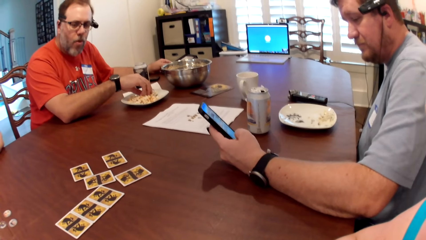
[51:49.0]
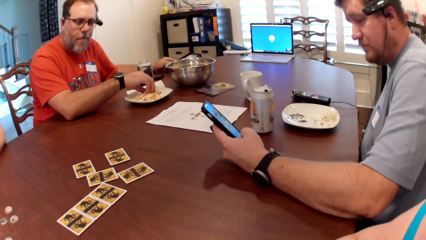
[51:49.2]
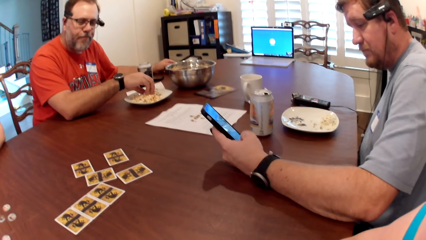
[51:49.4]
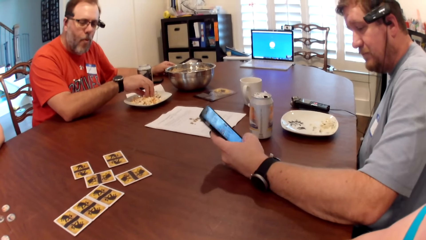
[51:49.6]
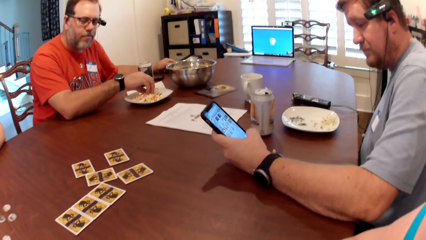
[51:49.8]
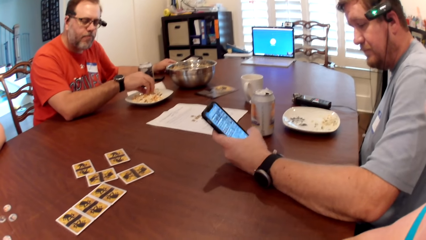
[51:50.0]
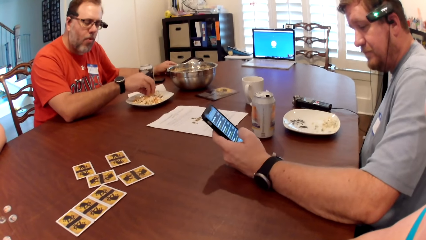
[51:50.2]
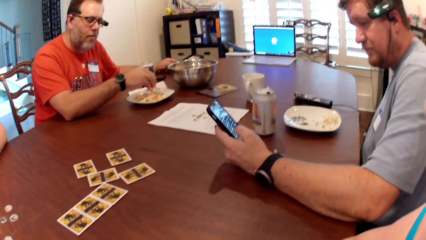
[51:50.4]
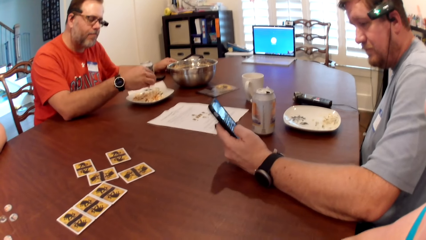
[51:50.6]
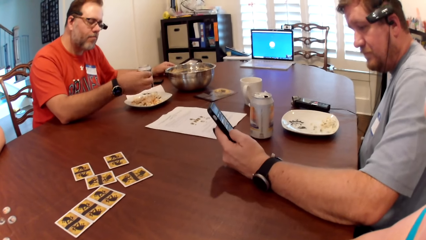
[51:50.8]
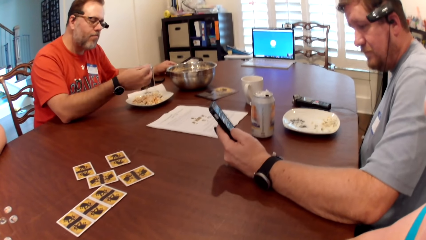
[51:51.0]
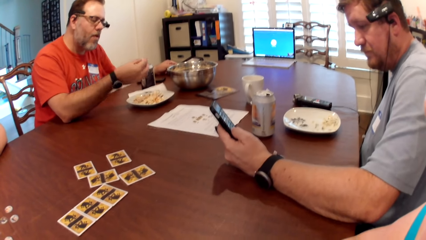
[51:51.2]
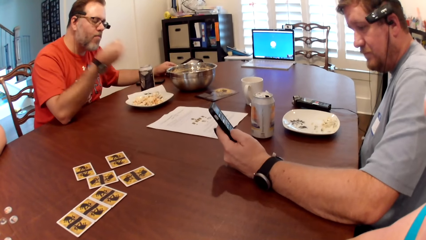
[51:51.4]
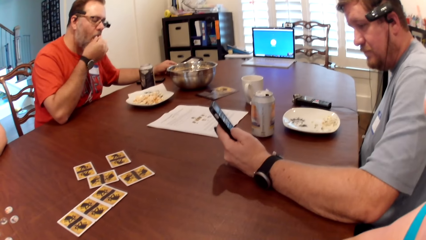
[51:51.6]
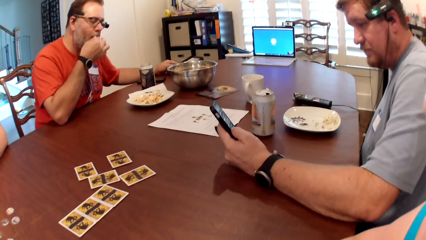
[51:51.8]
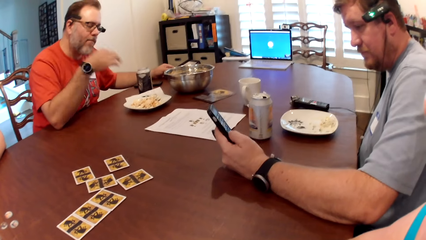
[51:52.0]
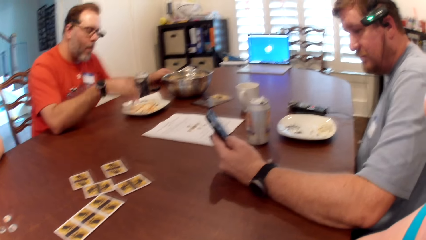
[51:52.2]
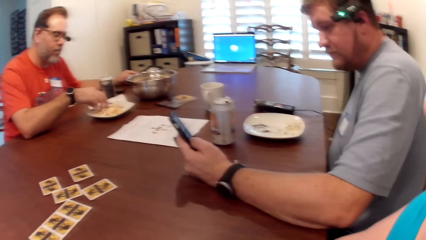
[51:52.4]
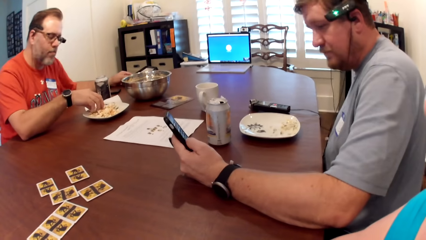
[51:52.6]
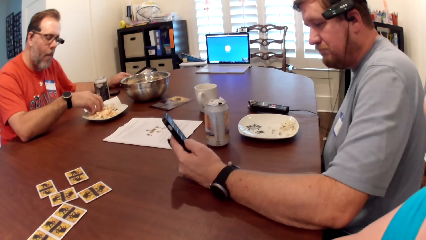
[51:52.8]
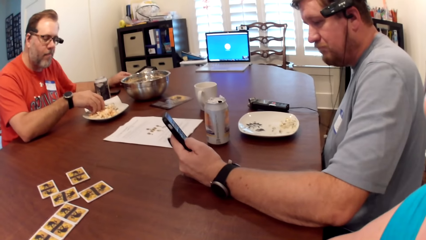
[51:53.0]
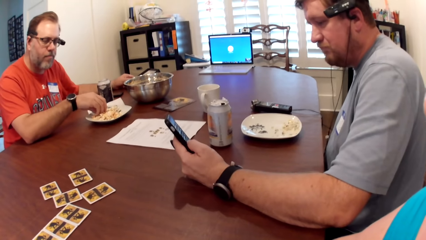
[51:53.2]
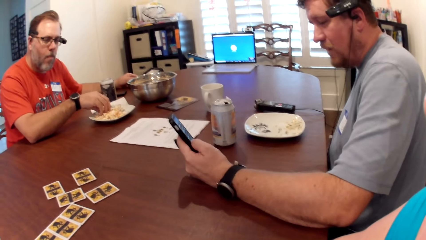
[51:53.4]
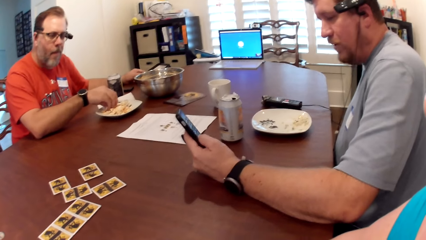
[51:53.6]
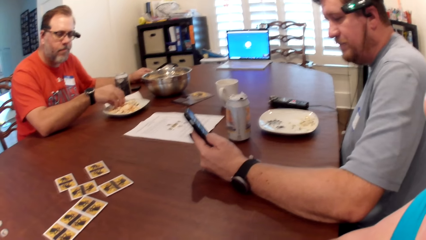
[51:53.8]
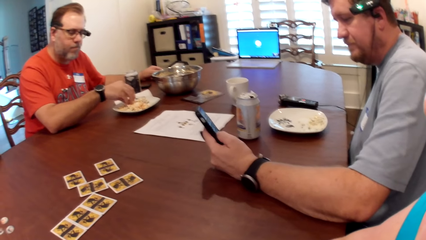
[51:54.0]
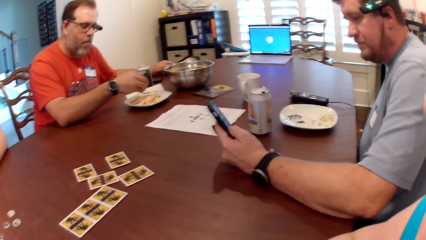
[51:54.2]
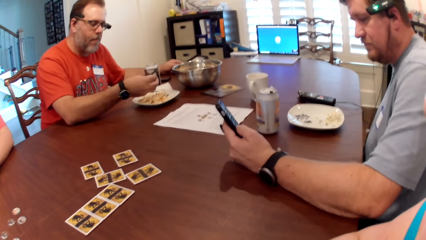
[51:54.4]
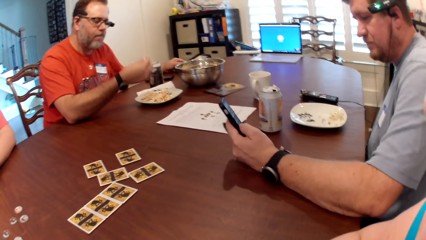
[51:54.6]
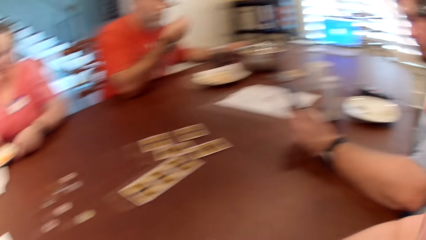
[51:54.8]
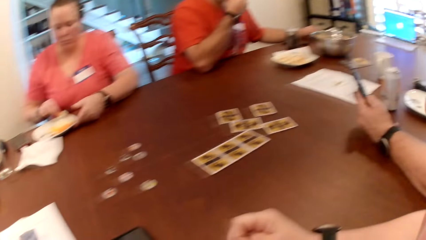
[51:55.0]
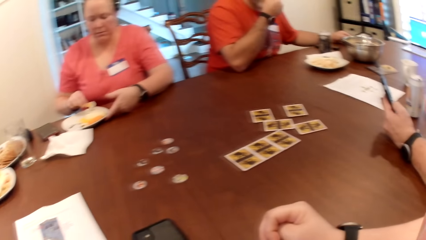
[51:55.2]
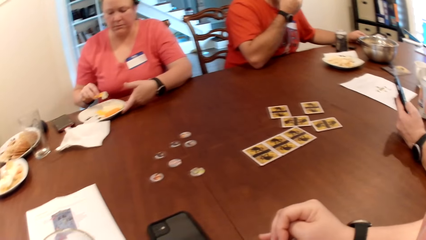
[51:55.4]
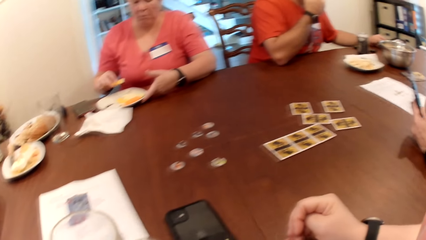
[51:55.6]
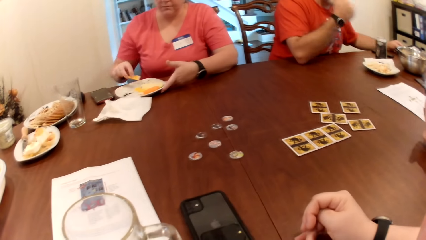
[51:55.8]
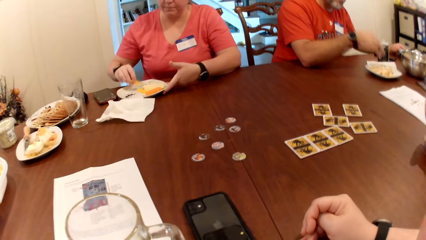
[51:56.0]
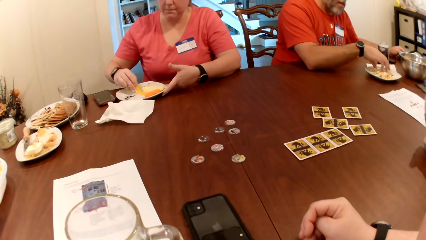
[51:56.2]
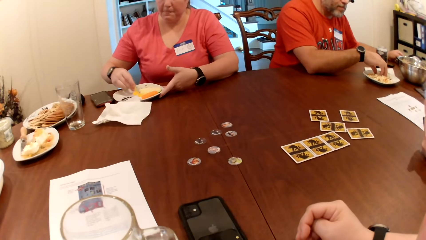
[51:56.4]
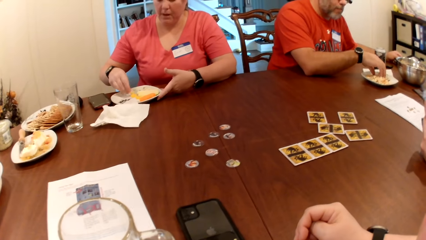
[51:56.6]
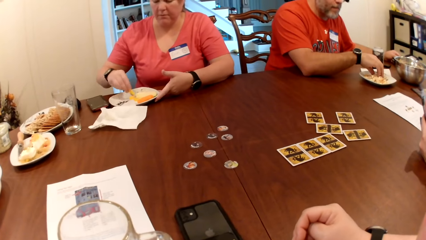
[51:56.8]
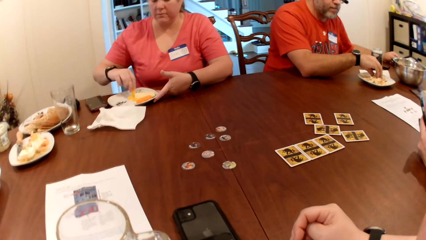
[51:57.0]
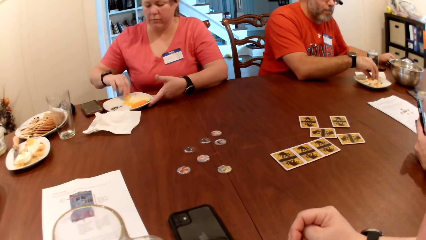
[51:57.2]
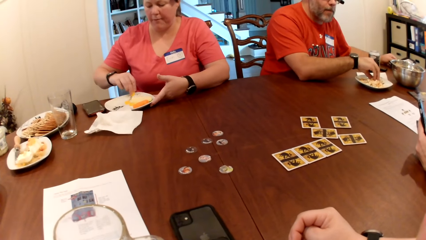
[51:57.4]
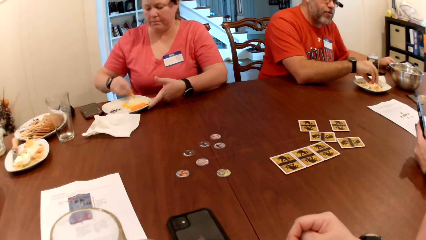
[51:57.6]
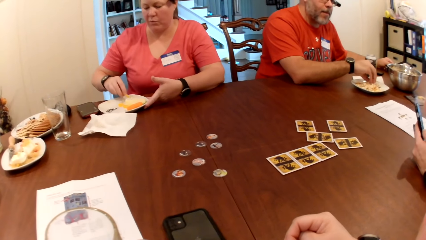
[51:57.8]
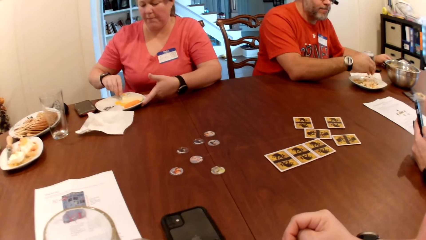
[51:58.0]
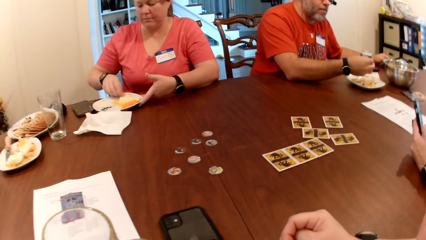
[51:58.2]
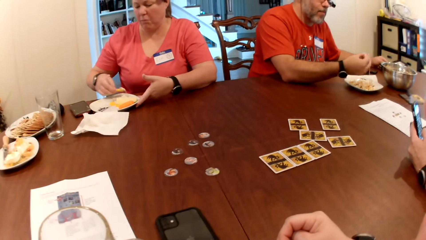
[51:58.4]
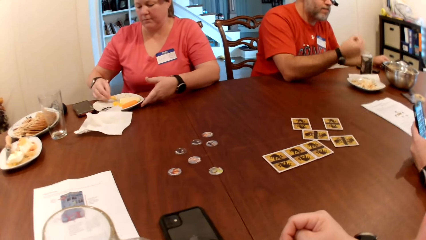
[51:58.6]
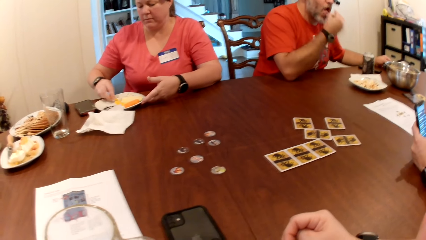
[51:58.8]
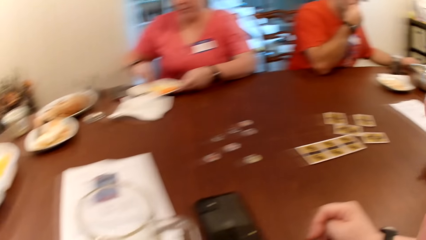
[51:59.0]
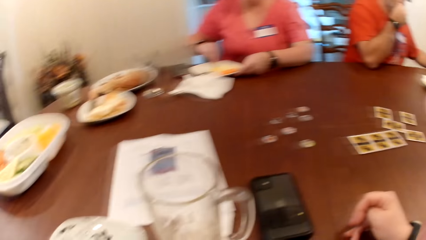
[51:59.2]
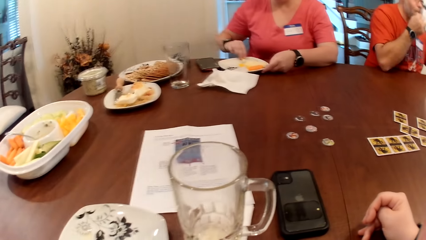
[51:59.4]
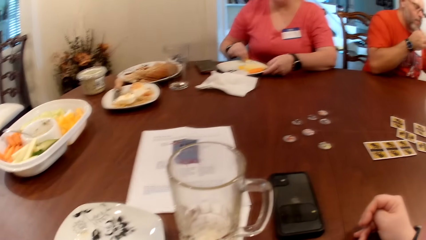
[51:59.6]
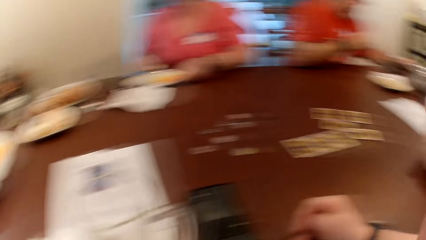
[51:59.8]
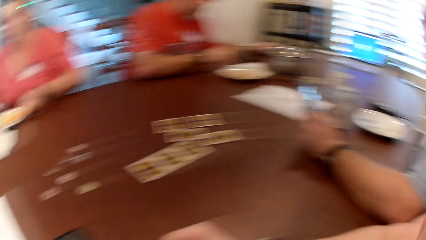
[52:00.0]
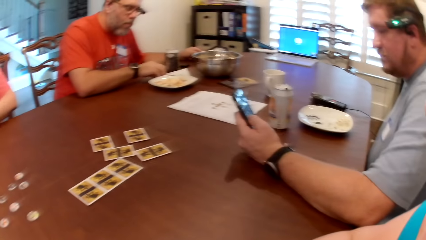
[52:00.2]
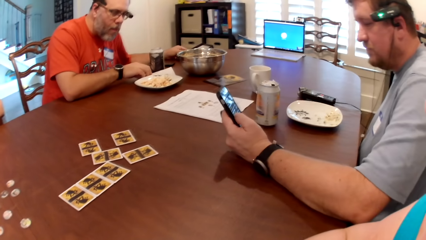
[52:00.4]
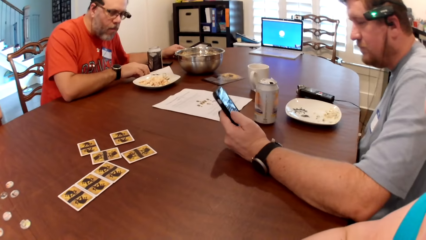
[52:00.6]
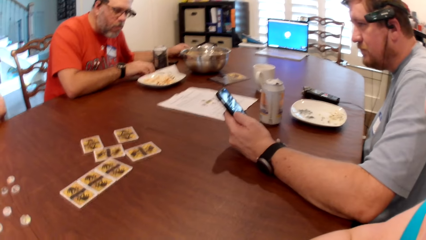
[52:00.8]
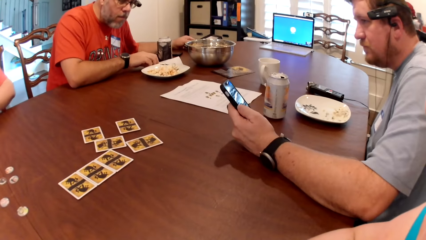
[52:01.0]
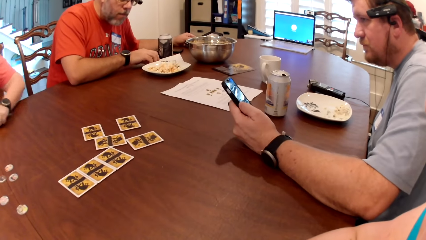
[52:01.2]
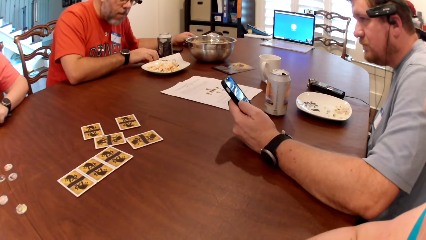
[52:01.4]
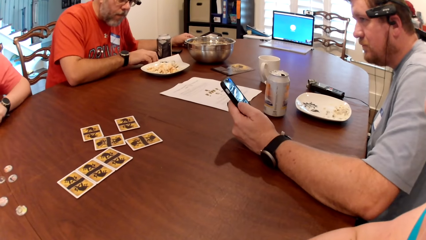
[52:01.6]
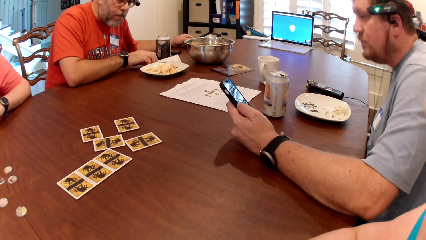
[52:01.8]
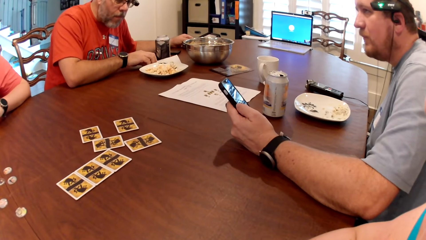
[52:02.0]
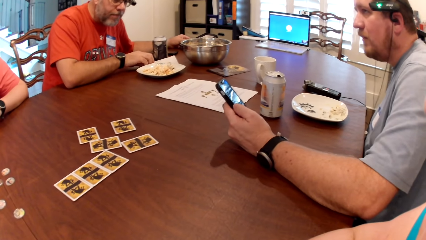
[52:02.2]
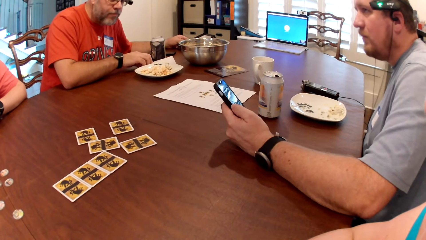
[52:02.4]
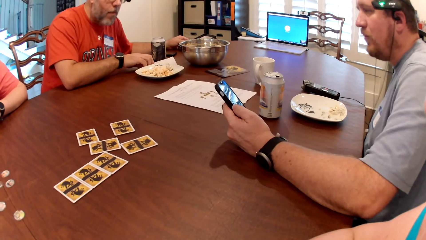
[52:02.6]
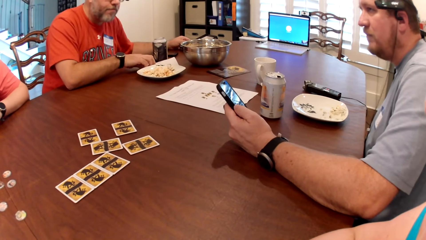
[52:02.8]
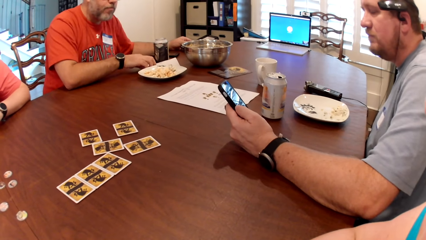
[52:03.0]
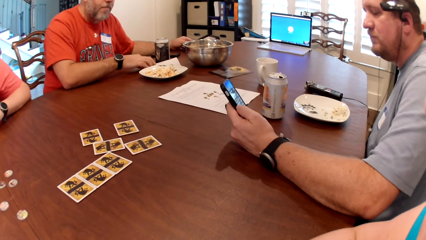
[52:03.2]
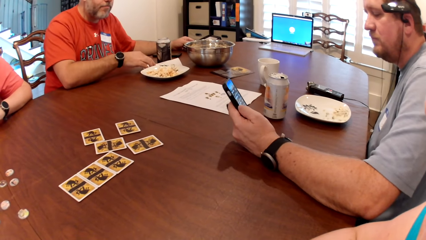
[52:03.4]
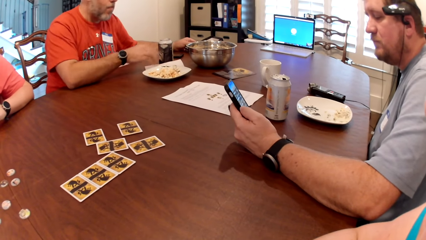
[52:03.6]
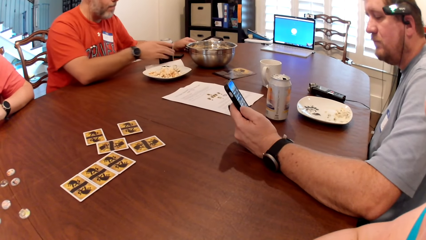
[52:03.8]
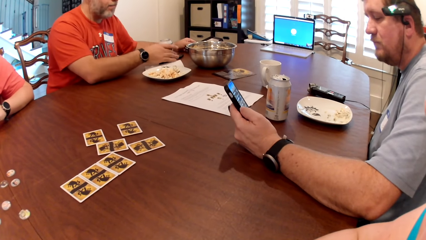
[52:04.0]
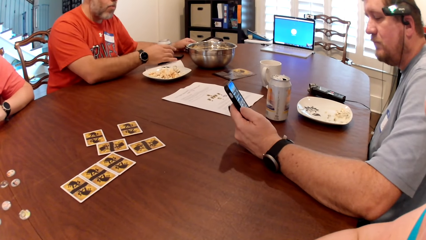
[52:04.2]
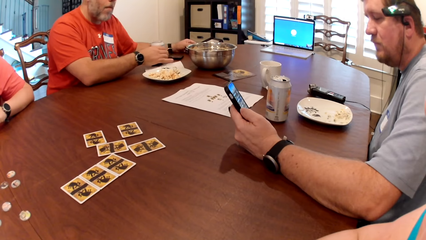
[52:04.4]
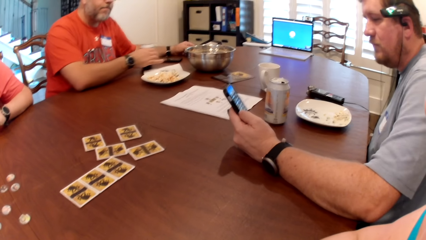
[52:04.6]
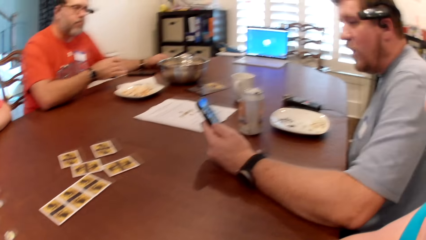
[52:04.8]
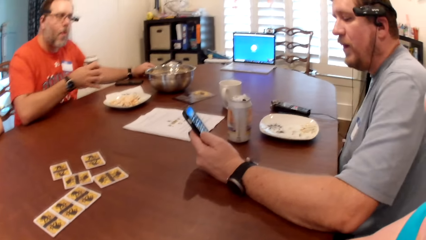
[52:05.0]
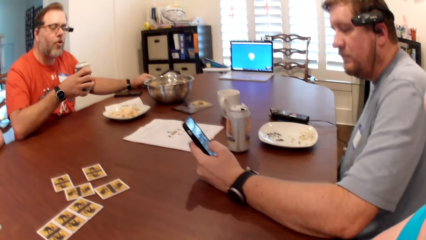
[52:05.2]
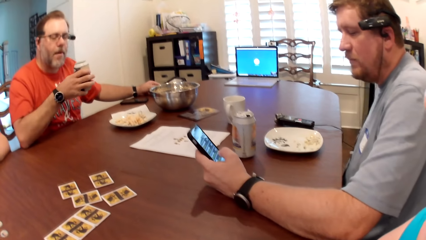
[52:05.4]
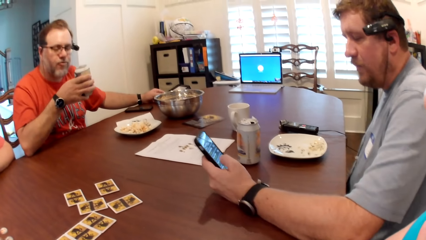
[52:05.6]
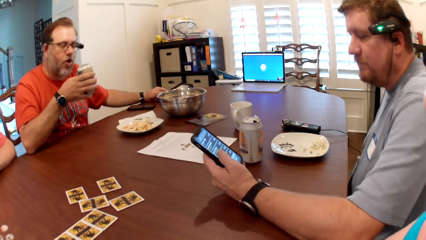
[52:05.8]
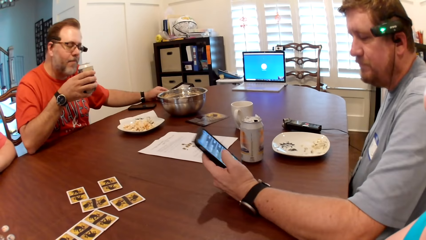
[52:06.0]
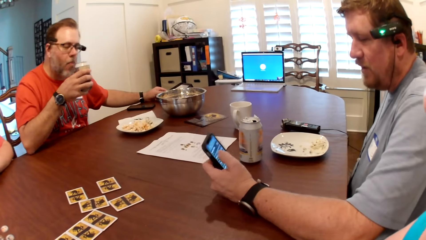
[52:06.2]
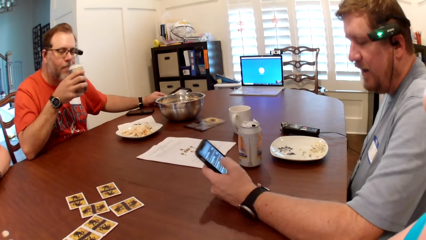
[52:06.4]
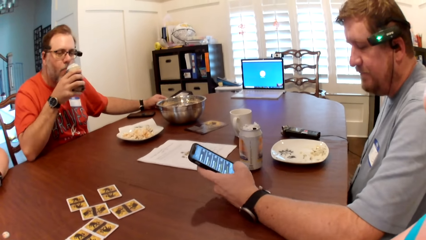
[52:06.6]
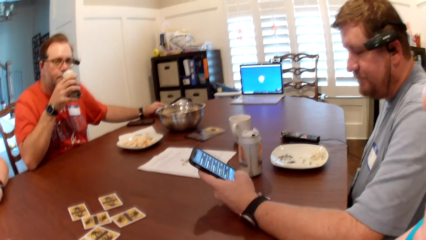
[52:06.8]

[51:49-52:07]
A man takes some popcorn from the plate with his right hand. The man eats the popcorn in his right hand. The man takes some popcorn from the plate with his right hand. The man eats the popcorn in his right hand. A woman scoops mayonnaise with a piece of potato in her right hand. The man takes some popcorn from the plate with his right hand. The man eats the popcorn in his right hand. The man moves a can bottle on the table with his right hand and picks the can bottle from the table with his right hand.
